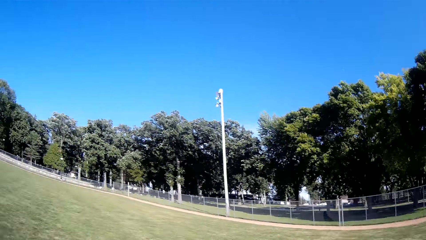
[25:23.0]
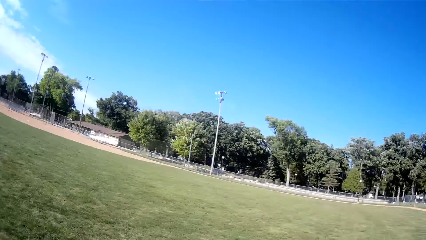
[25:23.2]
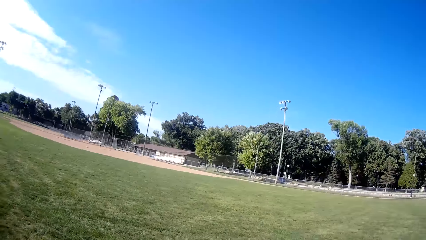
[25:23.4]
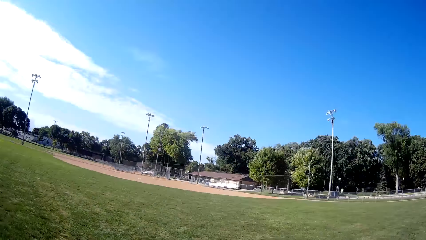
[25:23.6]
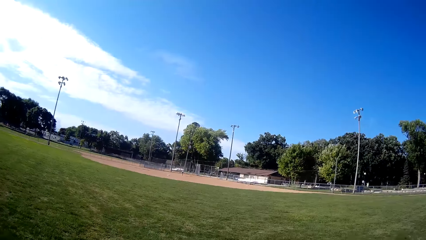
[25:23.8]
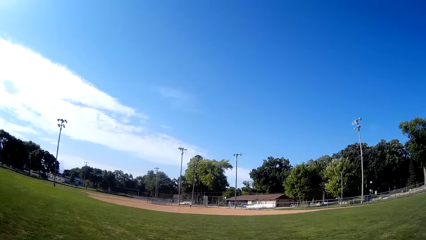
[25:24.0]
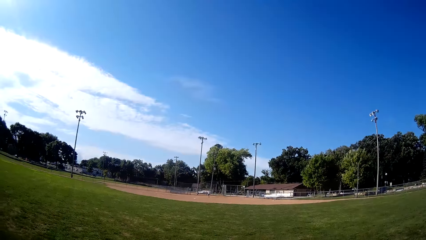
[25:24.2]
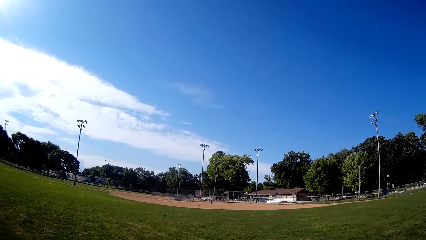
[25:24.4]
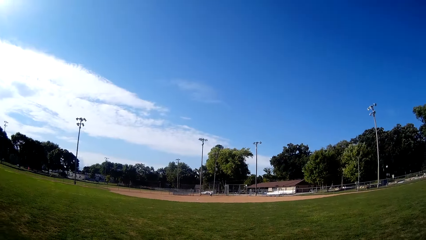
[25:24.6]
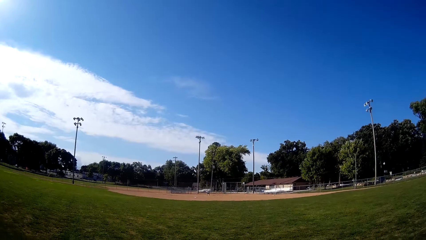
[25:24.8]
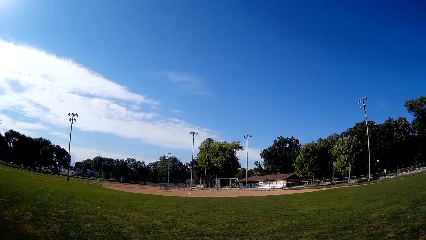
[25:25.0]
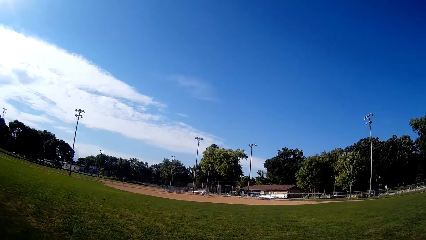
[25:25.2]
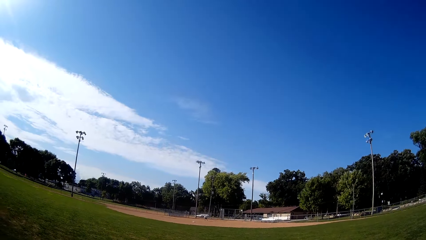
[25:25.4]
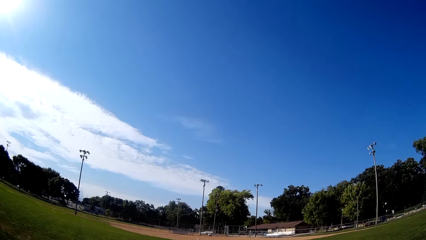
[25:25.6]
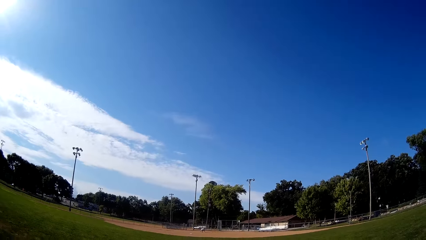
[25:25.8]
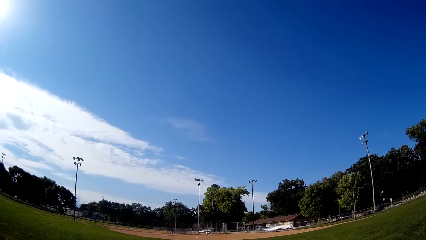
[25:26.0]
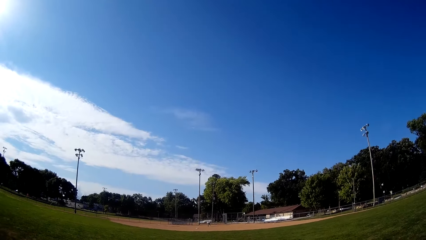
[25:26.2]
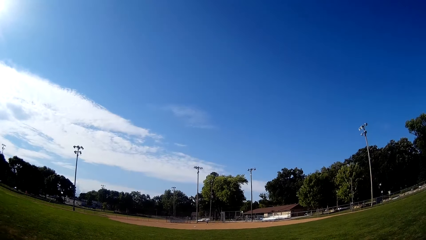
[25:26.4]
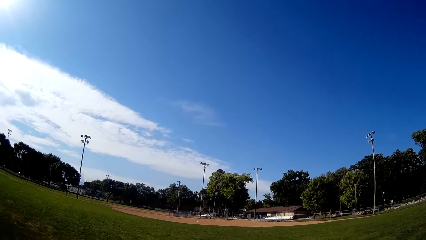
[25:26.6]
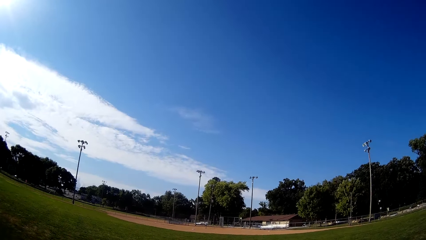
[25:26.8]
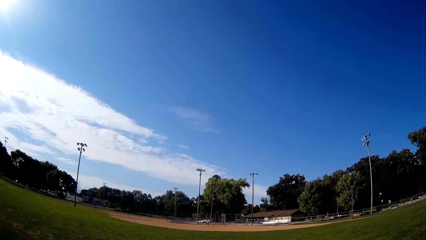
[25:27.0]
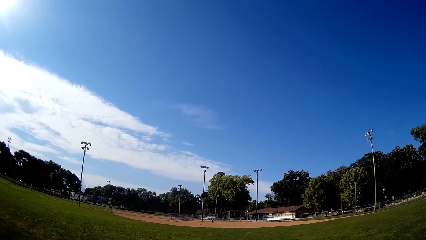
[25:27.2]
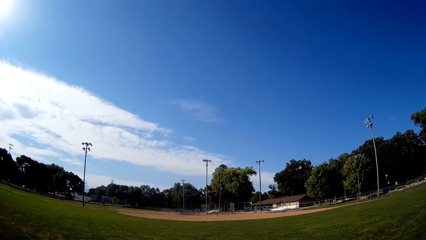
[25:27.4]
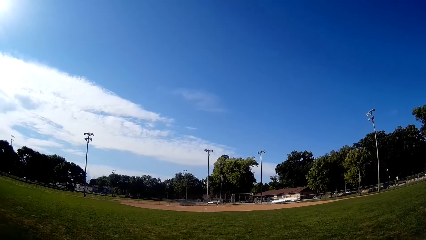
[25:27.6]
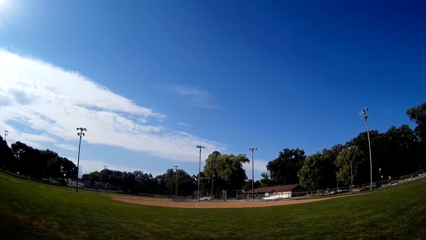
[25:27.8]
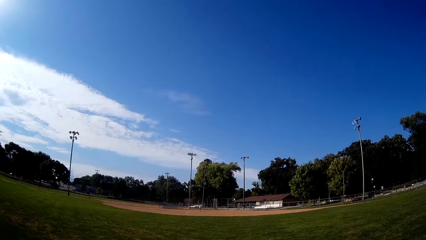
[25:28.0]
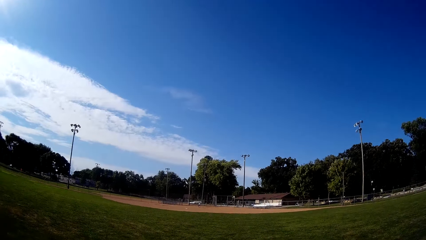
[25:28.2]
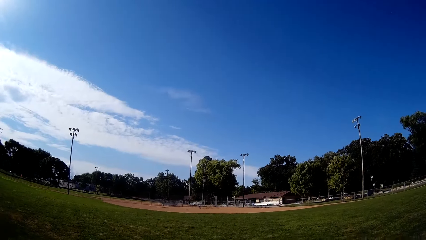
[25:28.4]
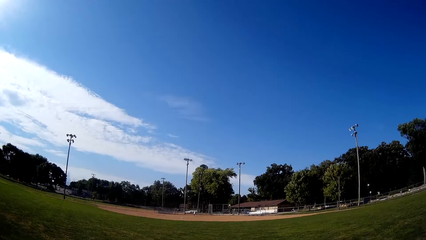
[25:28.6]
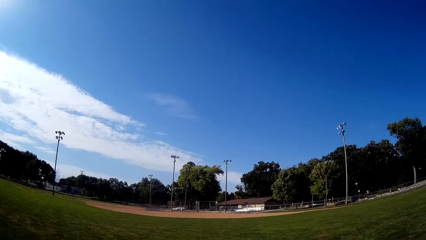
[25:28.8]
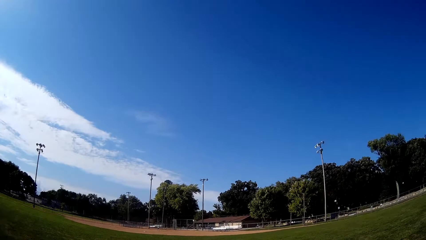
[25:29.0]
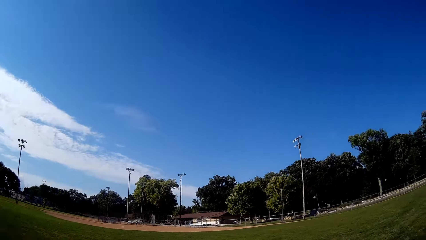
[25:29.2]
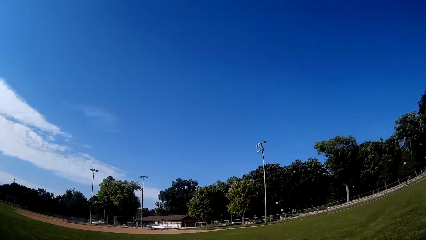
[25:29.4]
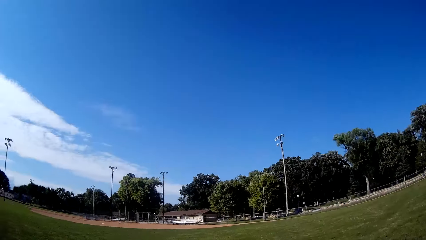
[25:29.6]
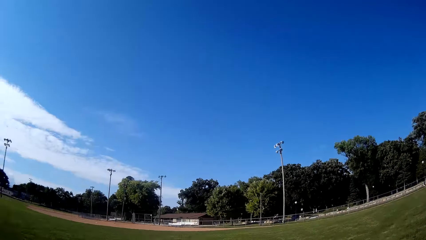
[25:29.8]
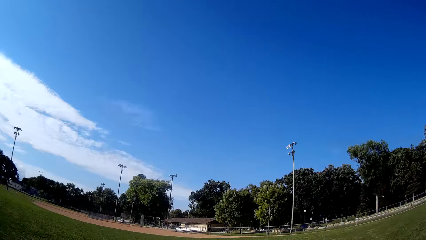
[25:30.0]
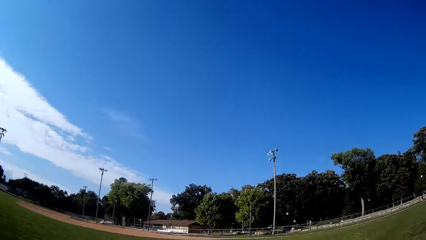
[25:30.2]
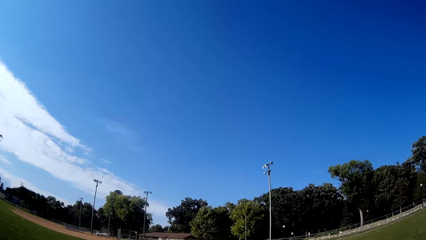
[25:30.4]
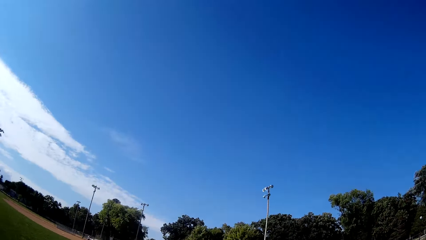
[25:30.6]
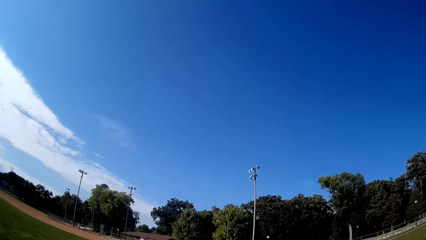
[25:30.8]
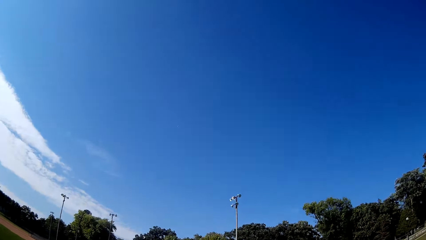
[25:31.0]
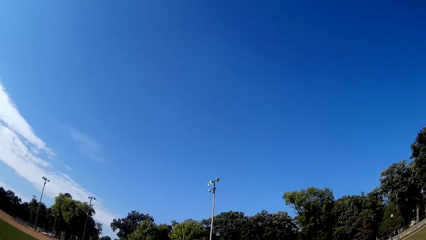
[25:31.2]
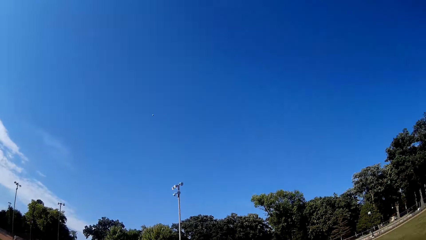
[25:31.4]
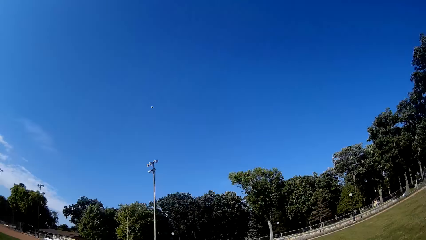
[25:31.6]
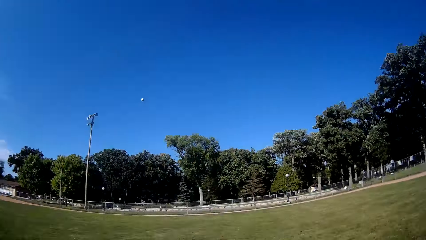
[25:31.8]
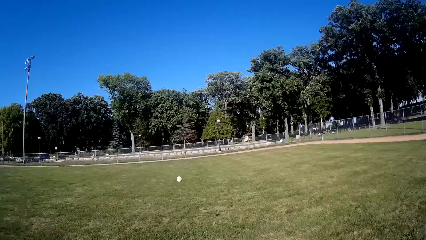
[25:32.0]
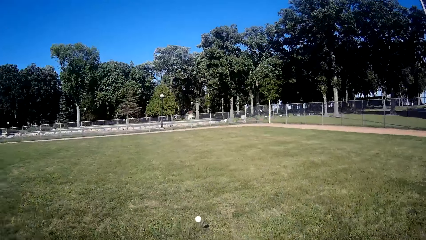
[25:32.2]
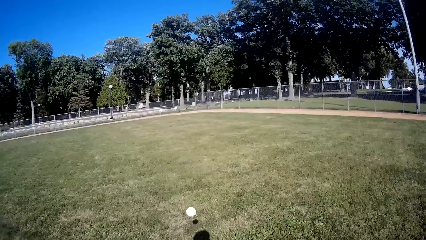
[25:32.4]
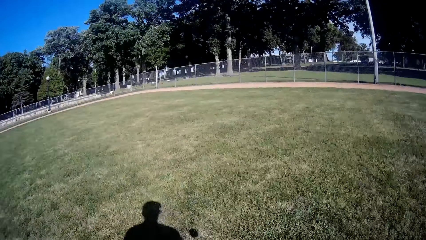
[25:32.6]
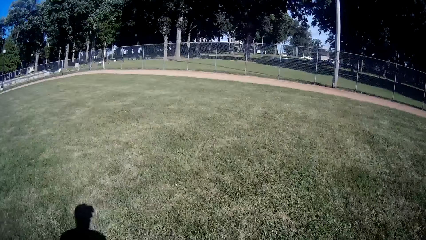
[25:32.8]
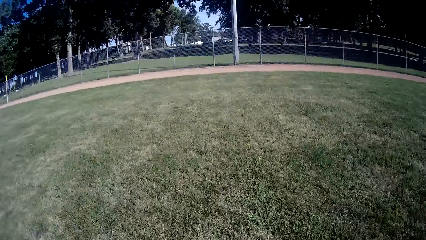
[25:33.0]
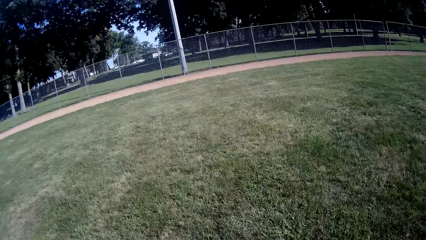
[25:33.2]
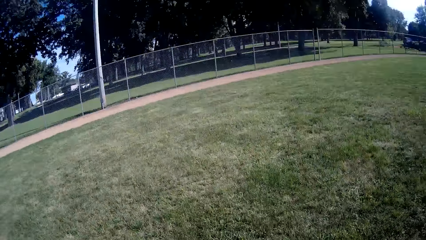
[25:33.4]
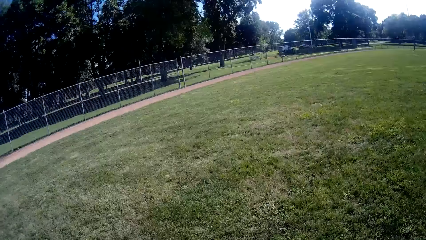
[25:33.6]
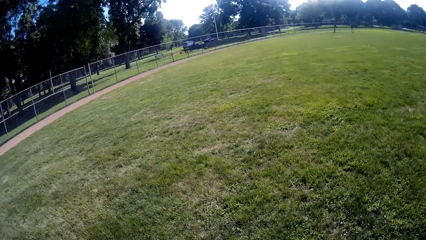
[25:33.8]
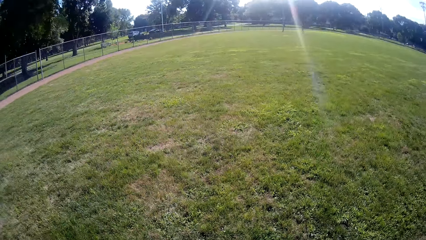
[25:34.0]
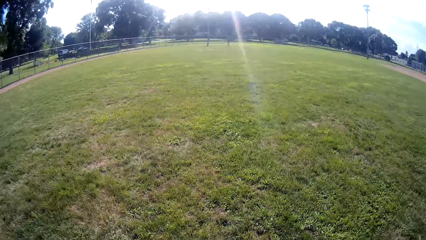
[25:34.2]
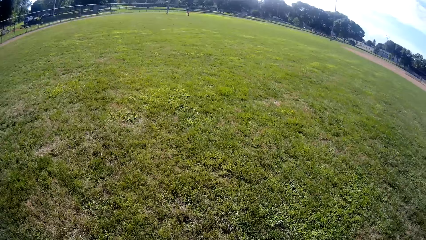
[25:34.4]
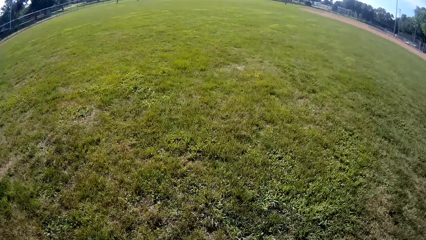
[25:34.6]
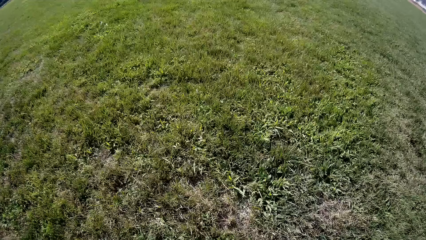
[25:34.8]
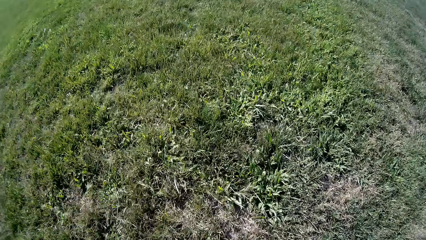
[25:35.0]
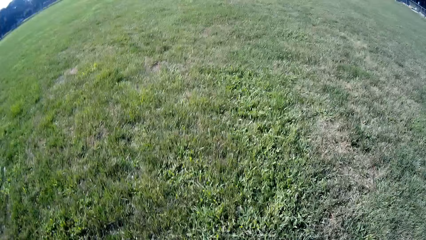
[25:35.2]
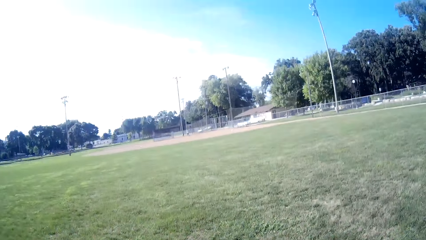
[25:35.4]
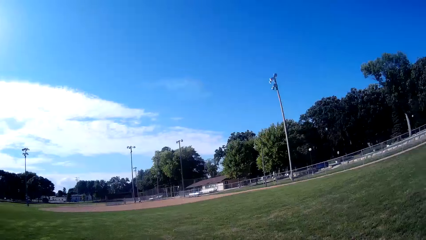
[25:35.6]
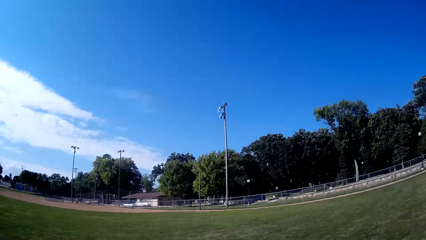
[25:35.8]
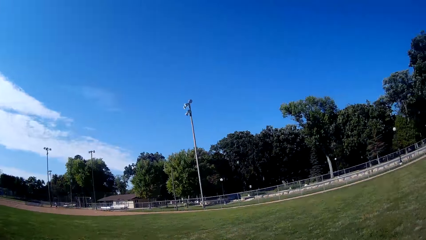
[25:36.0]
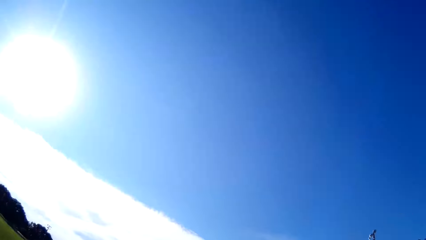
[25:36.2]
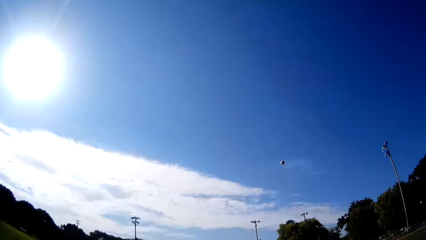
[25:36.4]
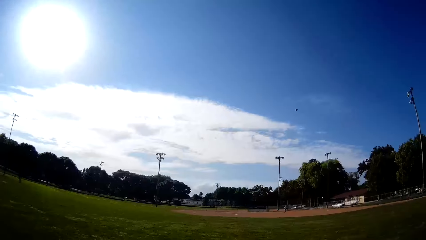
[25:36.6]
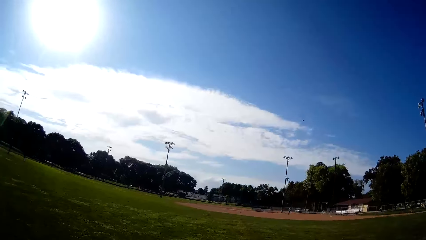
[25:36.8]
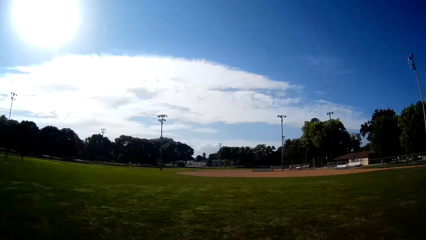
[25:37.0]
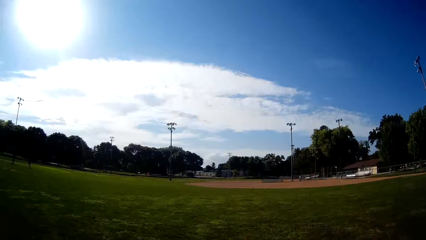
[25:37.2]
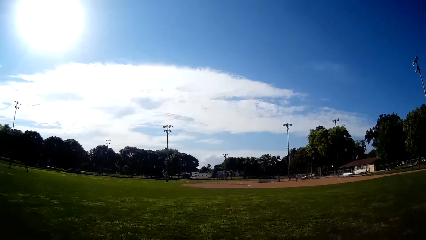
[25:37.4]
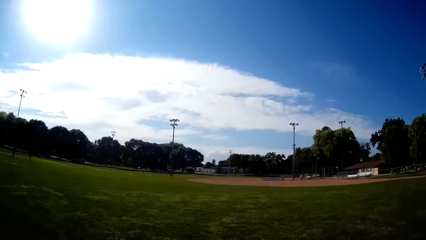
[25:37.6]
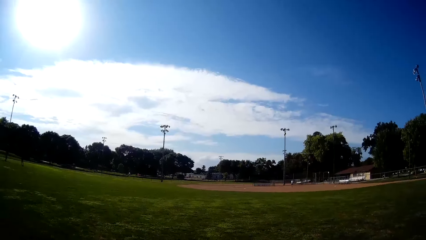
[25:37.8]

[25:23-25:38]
The camera wearer times the baseball. A man bats the baseball to the camera wearer. The camera wearer runs towards the direction of the baseball. They catch the baseball with the baseball gloves. They pick up the baseball on the ground. They pitch the baseball to the man.
